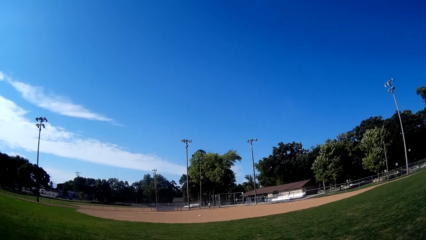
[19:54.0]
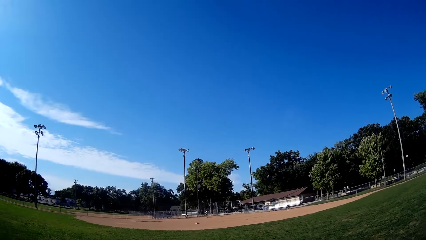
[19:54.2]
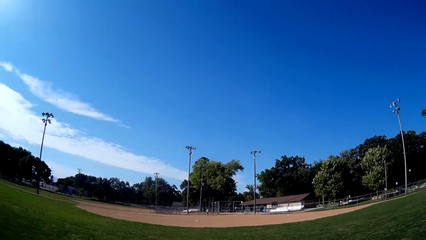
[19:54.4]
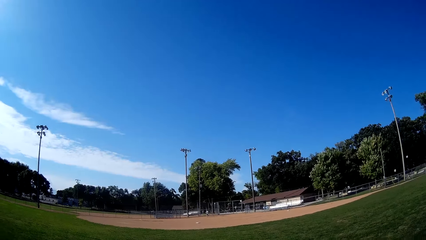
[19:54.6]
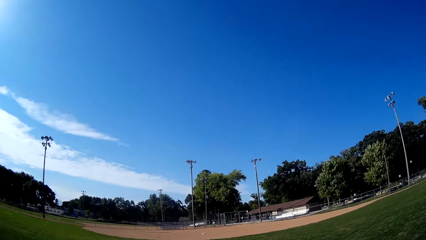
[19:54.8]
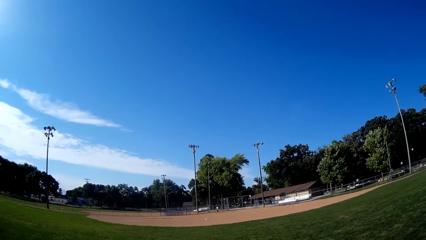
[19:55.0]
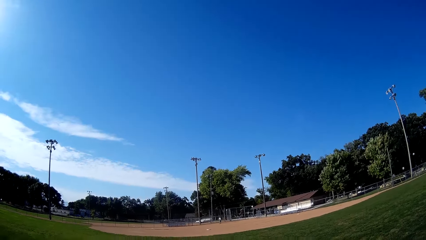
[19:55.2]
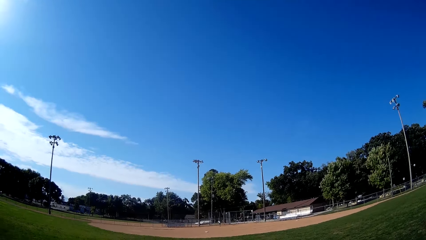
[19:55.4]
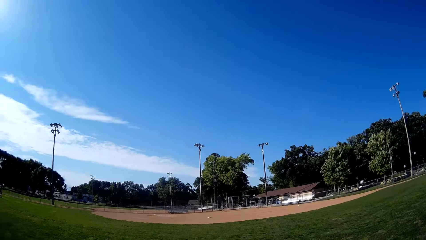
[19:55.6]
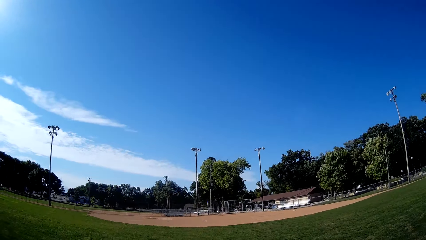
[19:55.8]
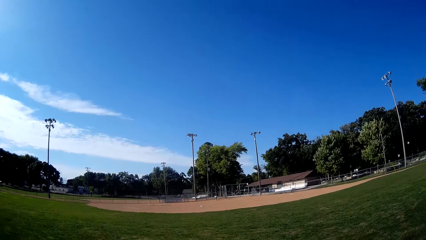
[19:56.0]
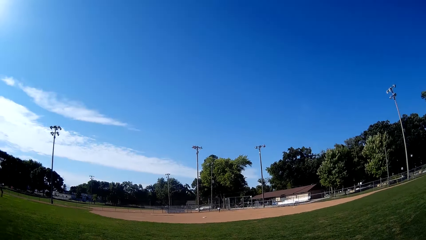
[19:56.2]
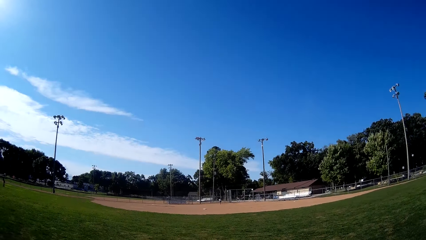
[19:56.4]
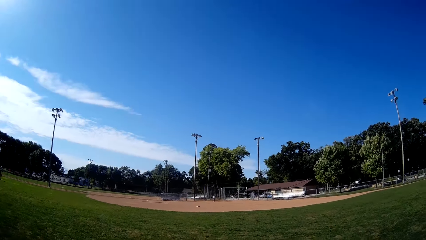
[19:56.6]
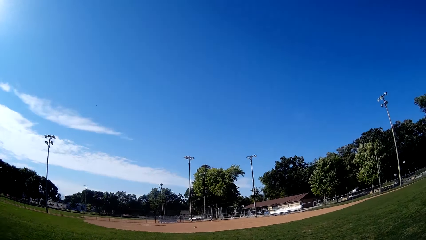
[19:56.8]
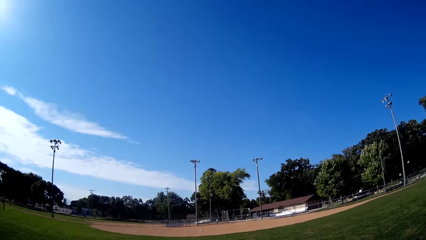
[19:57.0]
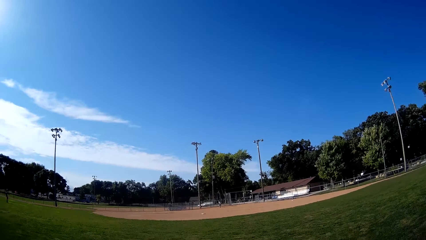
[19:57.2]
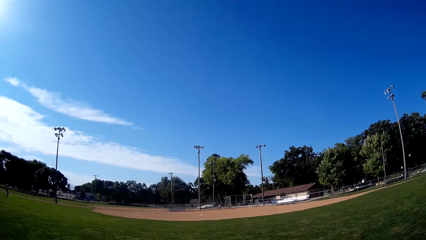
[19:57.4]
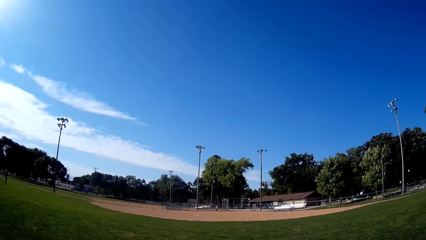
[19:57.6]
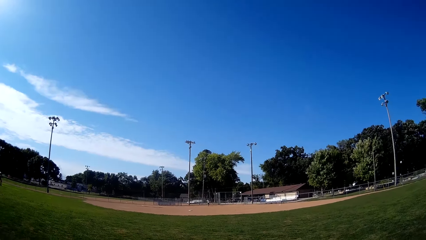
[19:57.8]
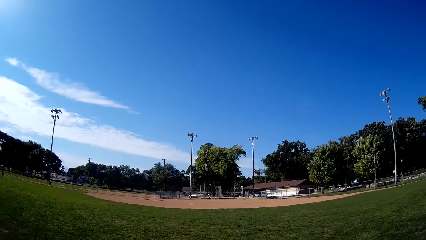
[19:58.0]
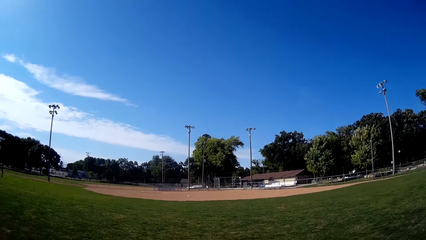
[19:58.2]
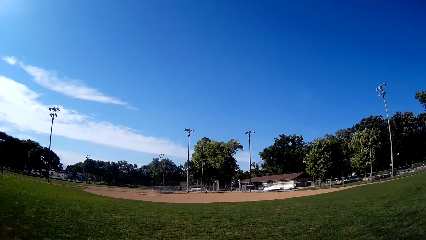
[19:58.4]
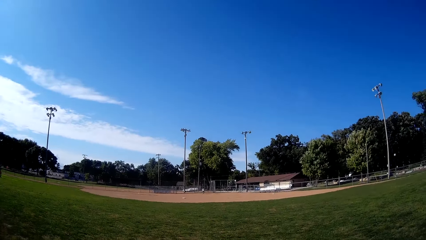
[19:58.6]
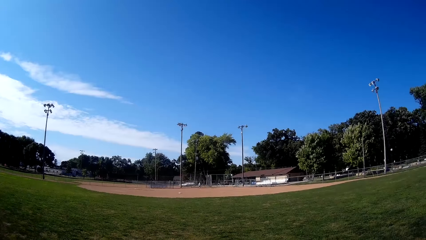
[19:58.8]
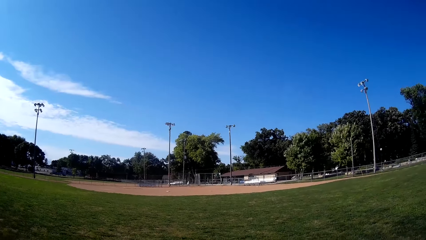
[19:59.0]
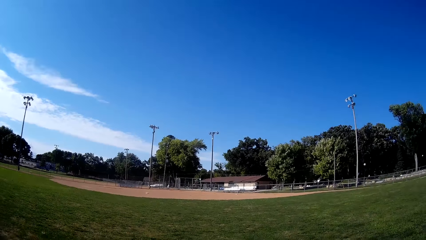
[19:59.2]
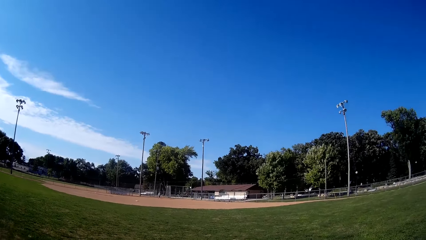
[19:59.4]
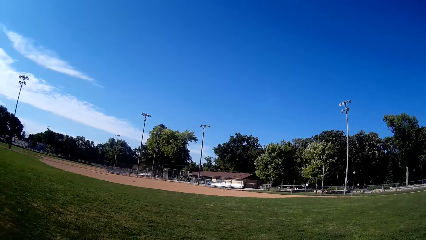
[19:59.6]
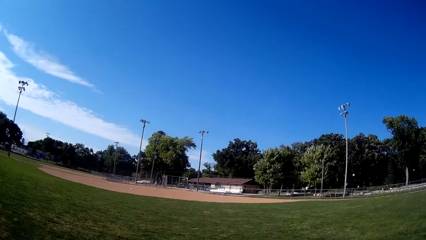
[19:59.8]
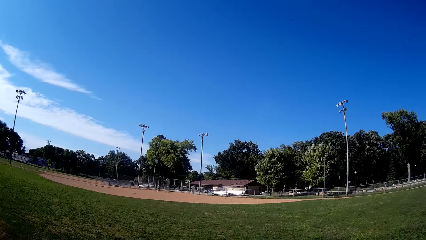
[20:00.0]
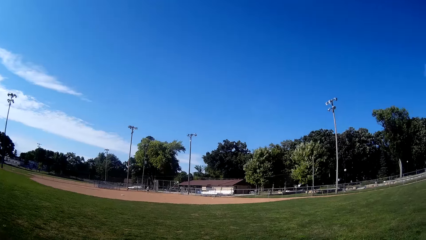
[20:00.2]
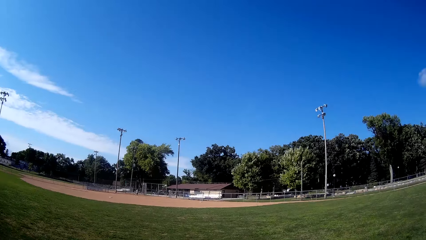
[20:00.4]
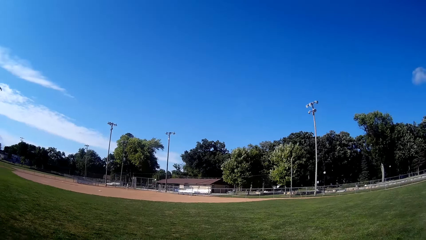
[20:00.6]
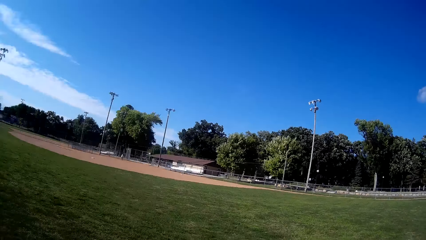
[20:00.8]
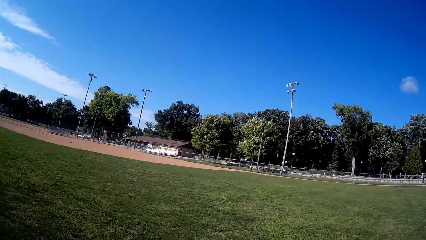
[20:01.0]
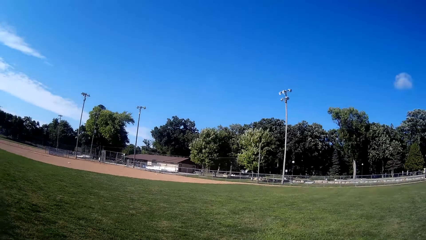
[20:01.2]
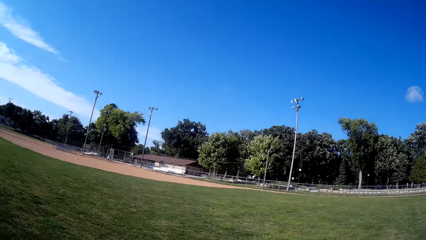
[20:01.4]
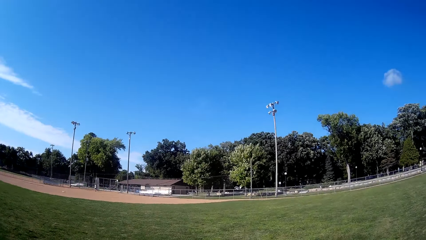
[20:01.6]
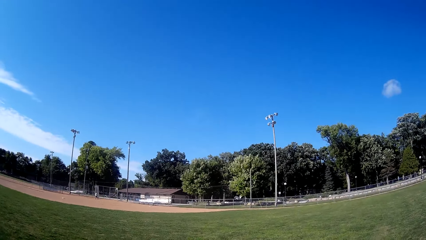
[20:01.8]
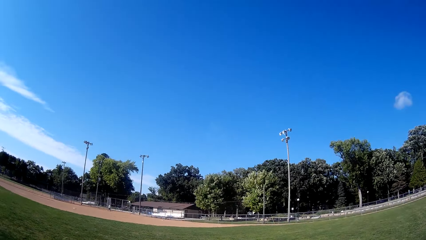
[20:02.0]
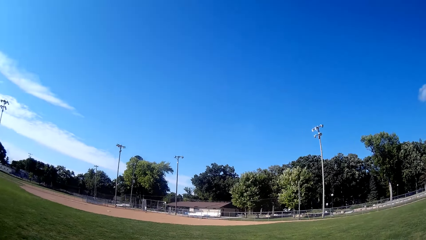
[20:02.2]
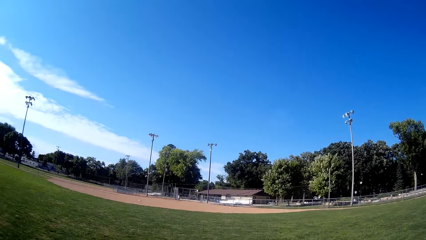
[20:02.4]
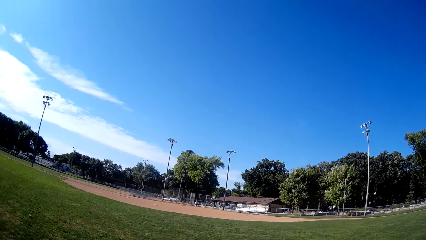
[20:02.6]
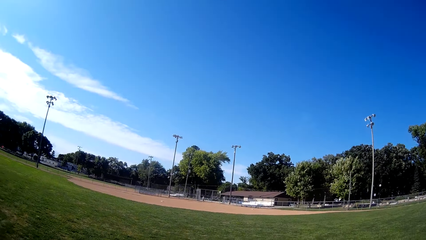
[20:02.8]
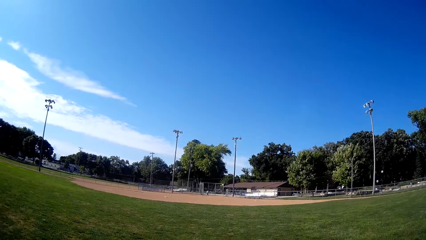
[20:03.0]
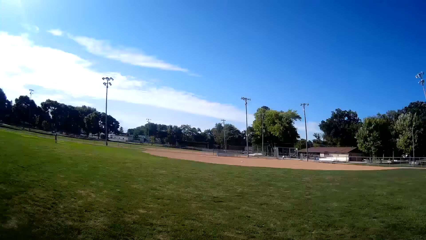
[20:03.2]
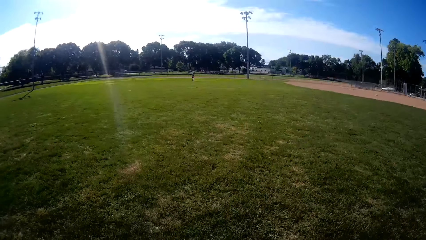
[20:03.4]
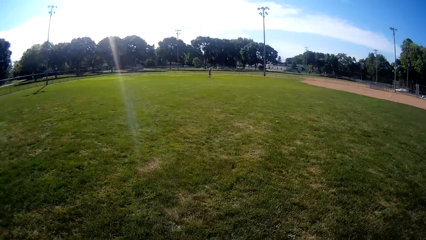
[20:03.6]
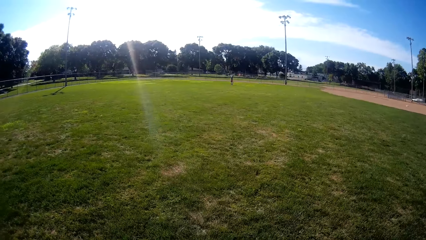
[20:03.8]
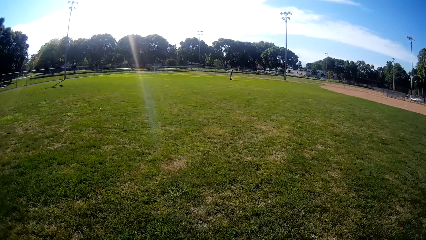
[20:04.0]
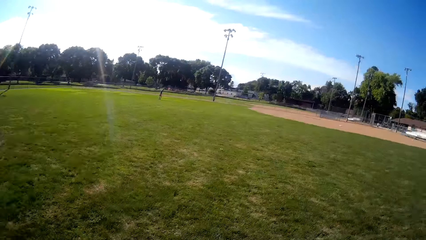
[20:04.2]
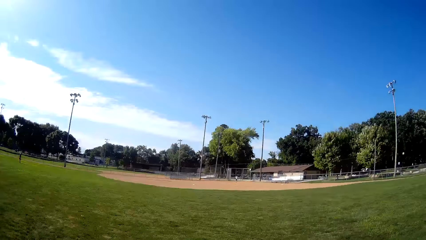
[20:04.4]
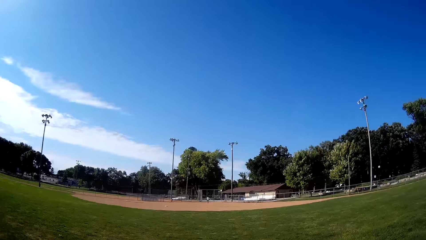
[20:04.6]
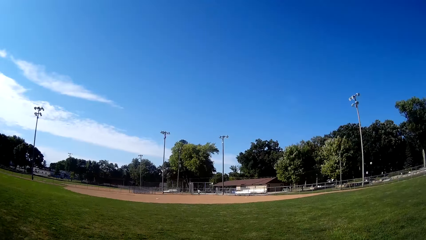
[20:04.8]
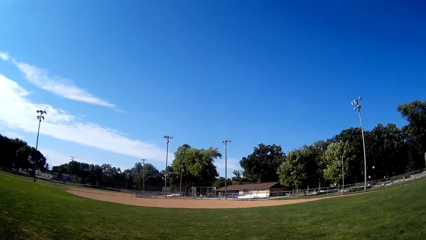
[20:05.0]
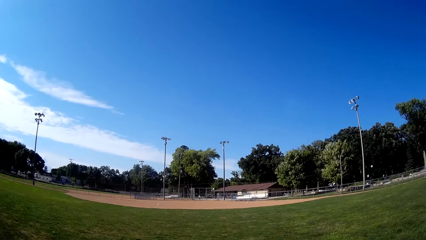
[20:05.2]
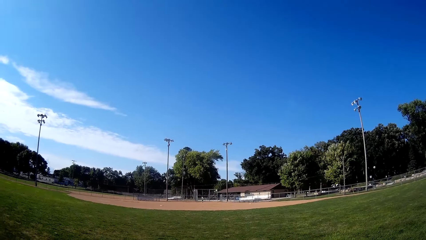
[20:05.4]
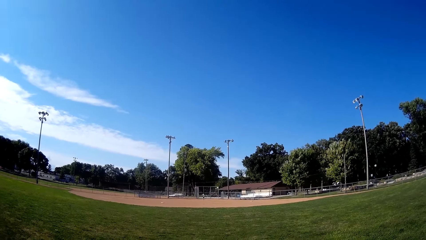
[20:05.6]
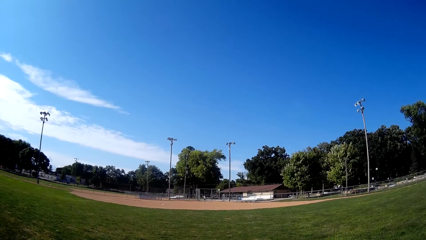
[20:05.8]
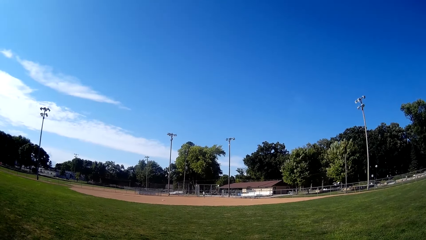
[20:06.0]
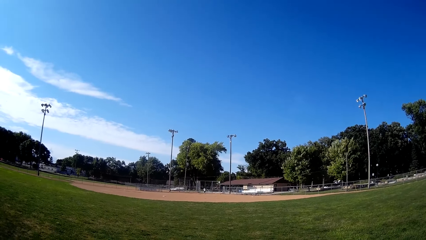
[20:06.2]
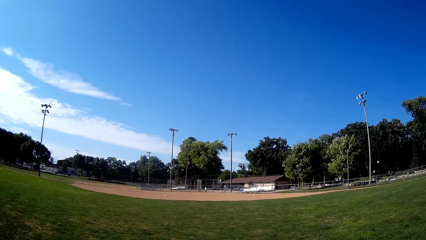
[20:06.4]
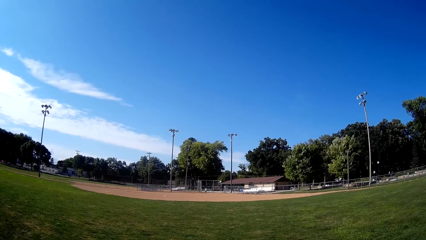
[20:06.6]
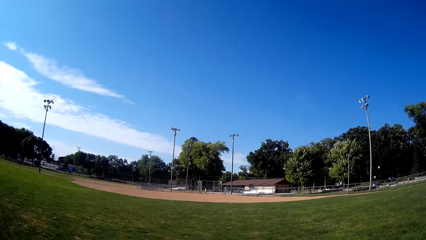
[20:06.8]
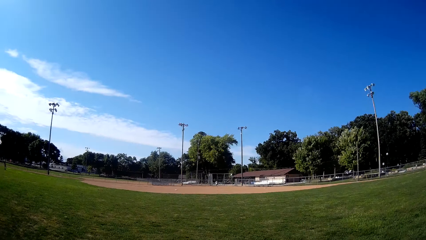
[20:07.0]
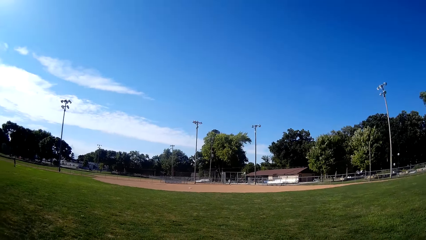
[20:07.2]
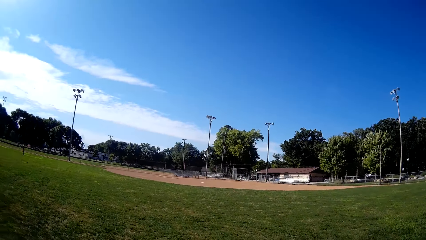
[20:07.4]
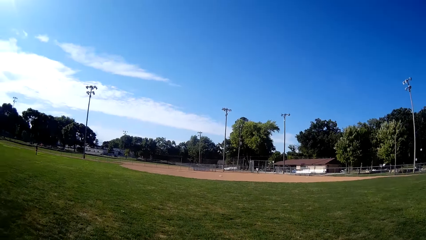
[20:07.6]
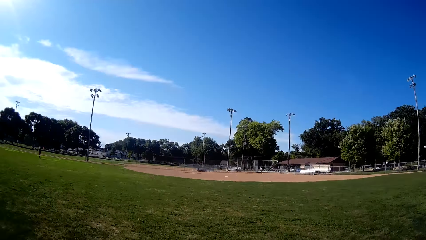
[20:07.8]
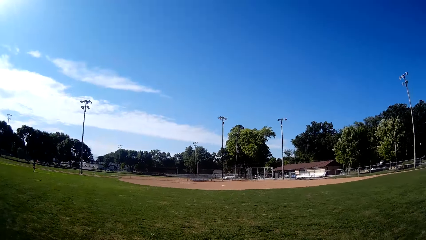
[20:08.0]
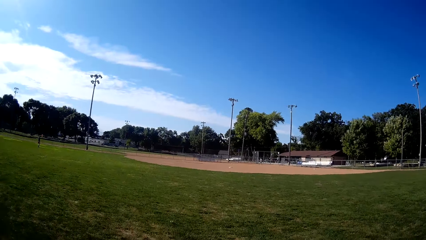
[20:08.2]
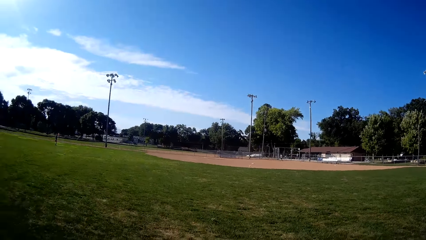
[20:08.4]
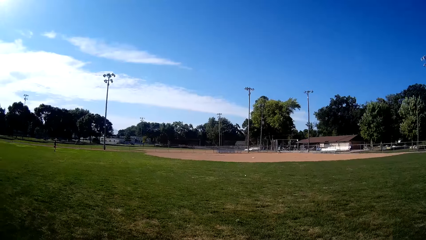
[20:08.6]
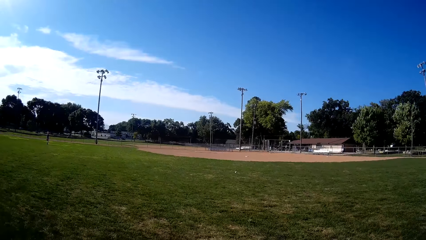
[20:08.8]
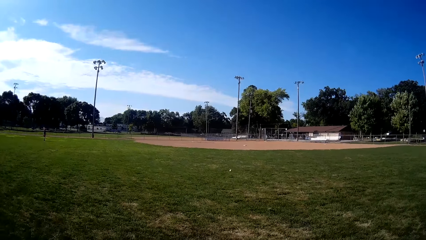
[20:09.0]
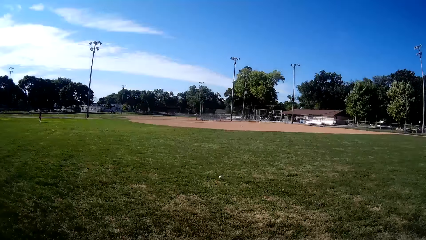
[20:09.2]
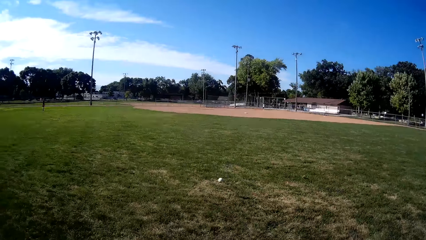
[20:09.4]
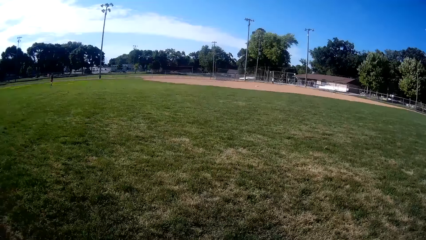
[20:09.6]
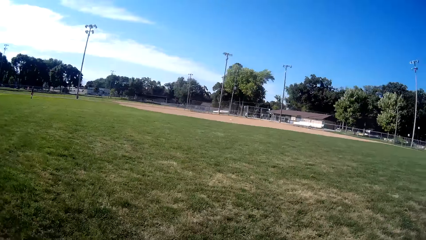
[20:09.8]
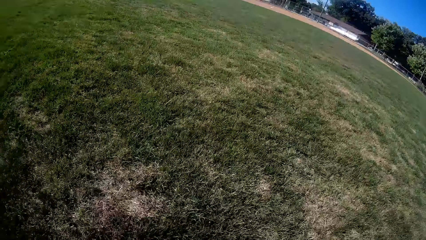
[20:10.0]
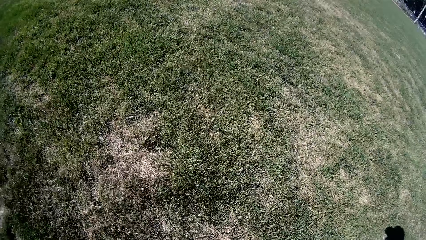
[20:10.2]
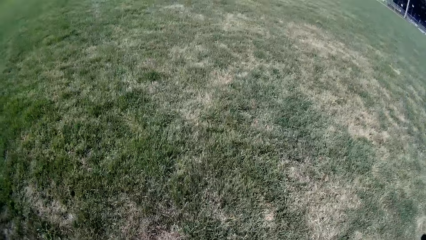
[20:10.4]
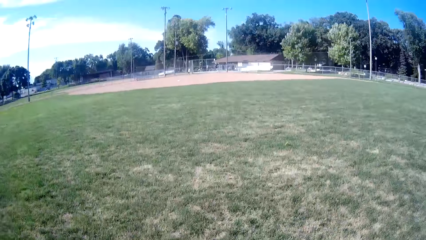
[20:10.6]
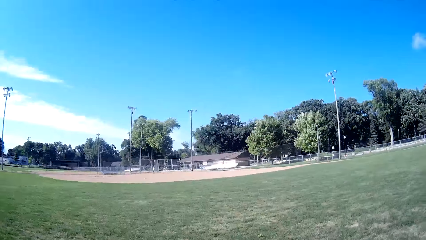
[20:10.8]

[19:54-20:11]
The man misses a hit at the baseball. The man walks towards the baseball. The camera wearer walks around the field. The man picks up the baseball on the ground. The man bats the baseball to the camera wearer. The camera wearer moves towards the direction of the baseball. They stand up on the field, and pick up the baseball.
